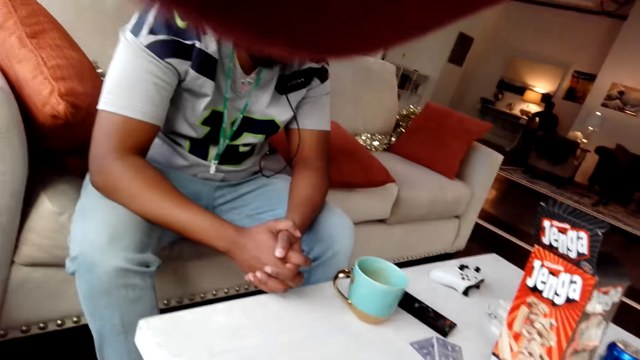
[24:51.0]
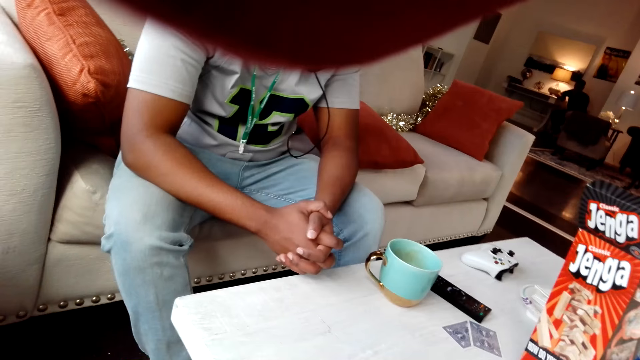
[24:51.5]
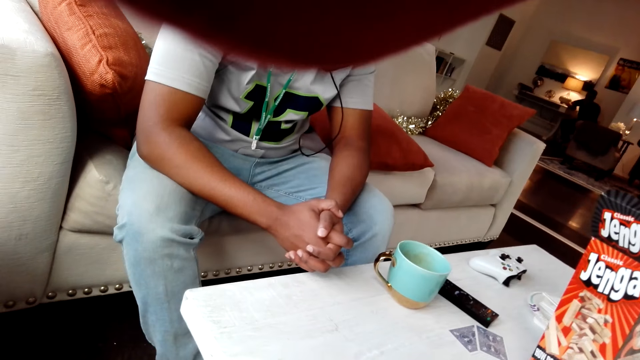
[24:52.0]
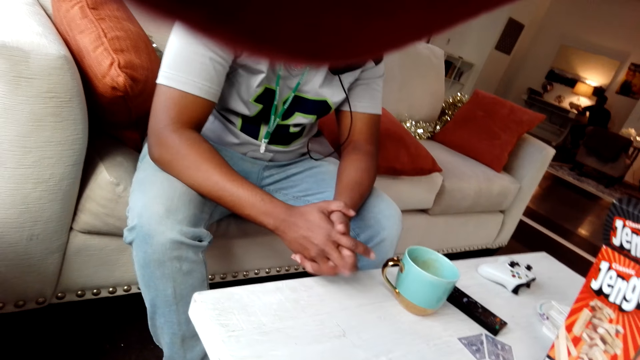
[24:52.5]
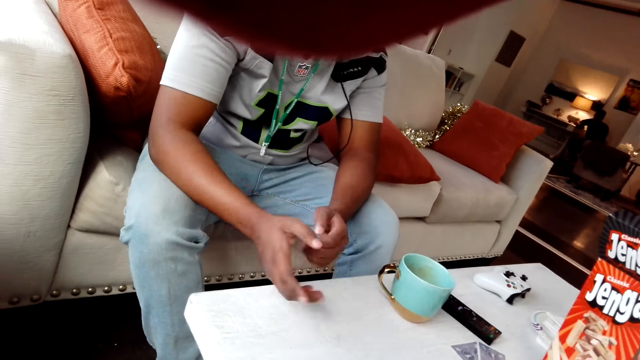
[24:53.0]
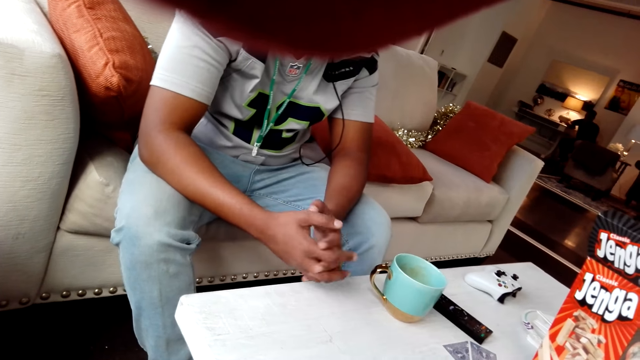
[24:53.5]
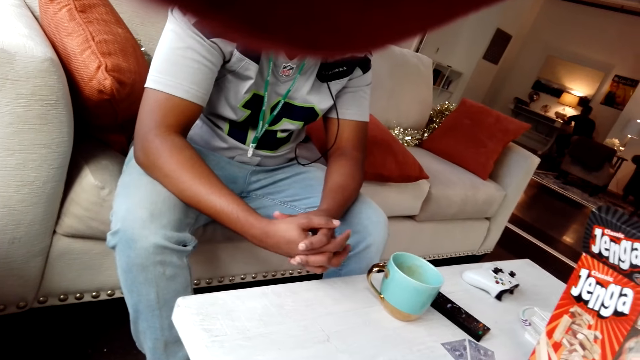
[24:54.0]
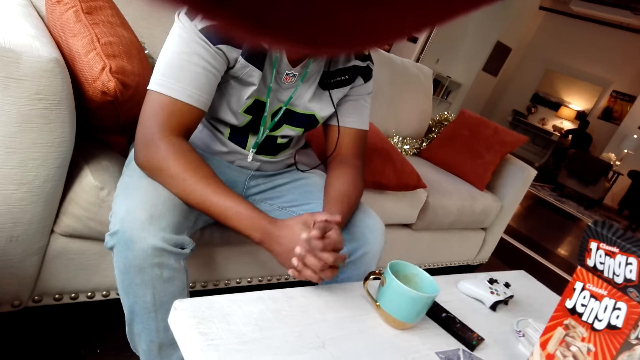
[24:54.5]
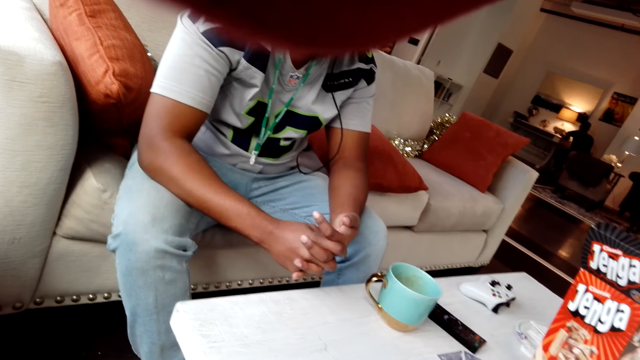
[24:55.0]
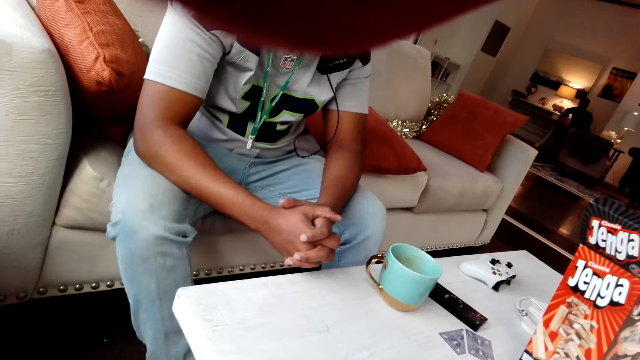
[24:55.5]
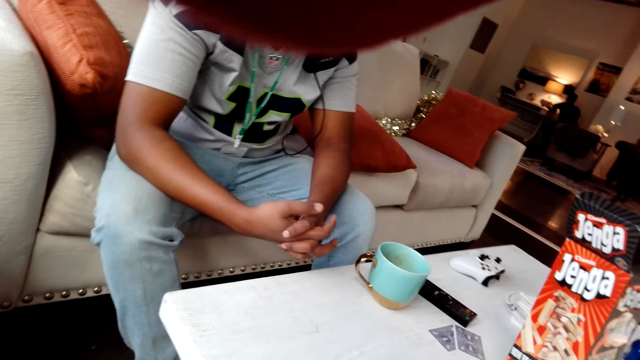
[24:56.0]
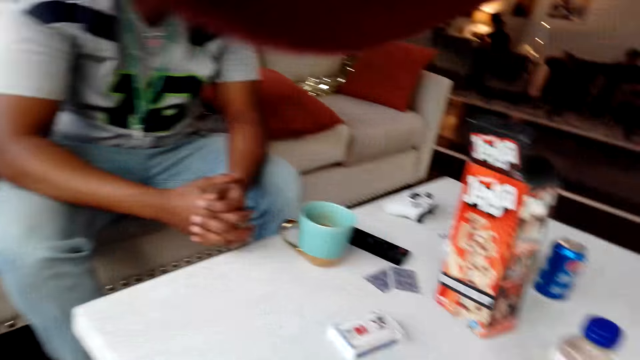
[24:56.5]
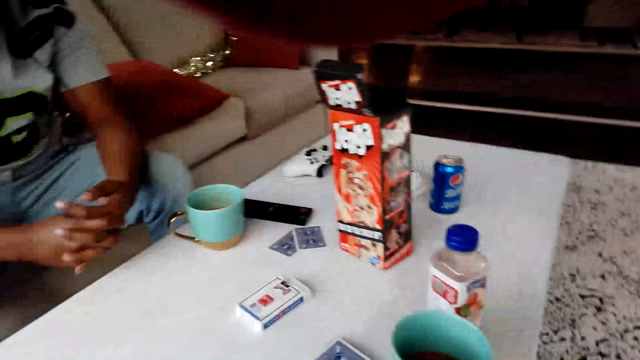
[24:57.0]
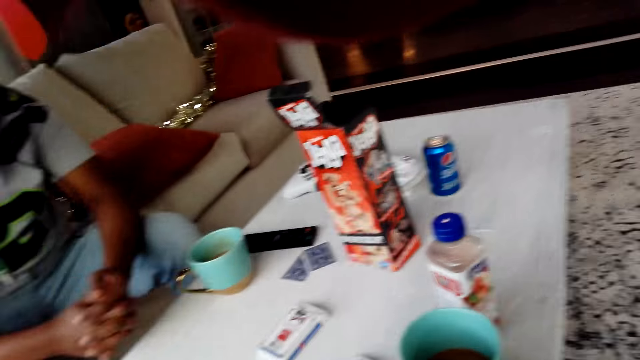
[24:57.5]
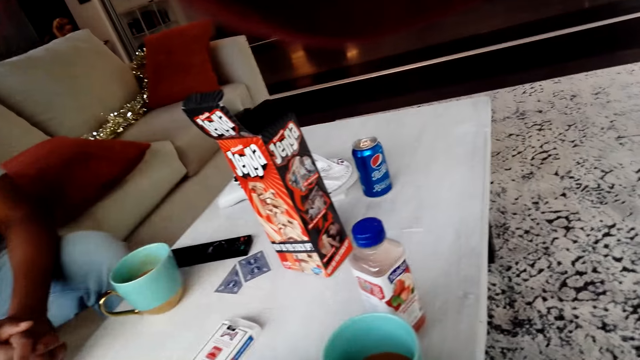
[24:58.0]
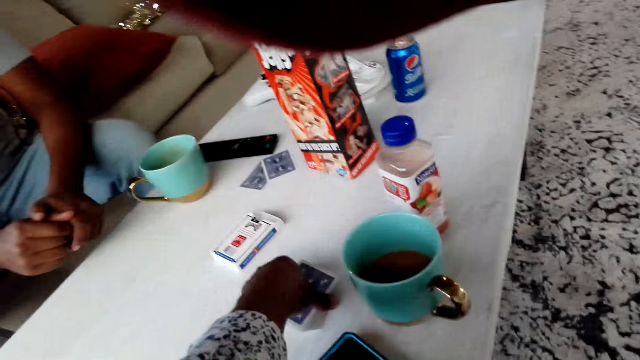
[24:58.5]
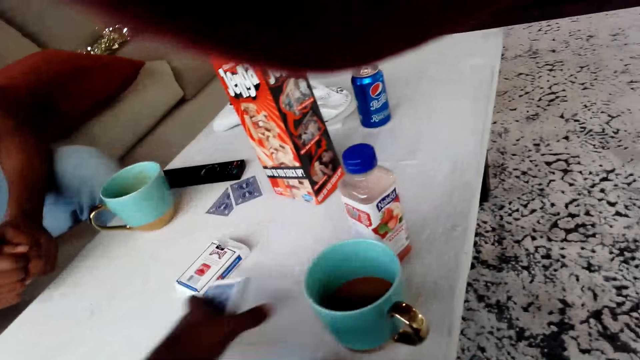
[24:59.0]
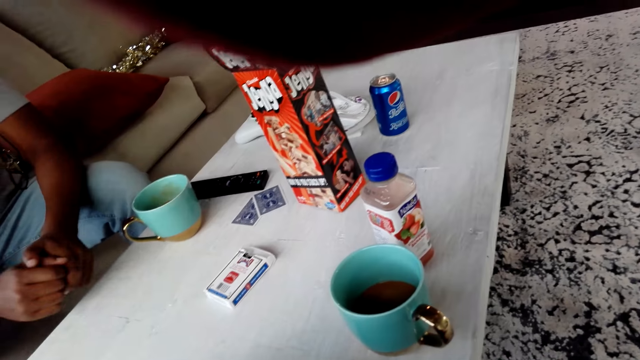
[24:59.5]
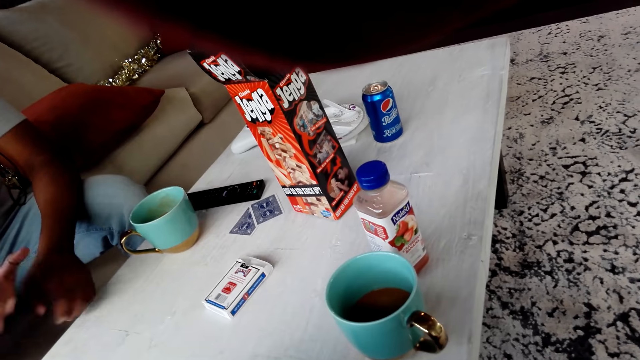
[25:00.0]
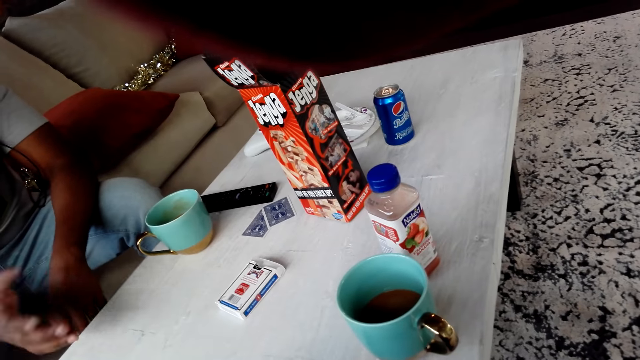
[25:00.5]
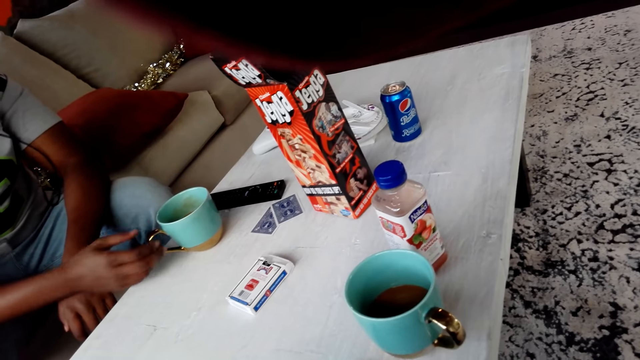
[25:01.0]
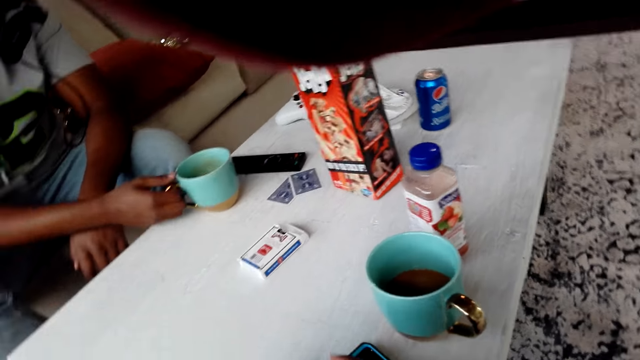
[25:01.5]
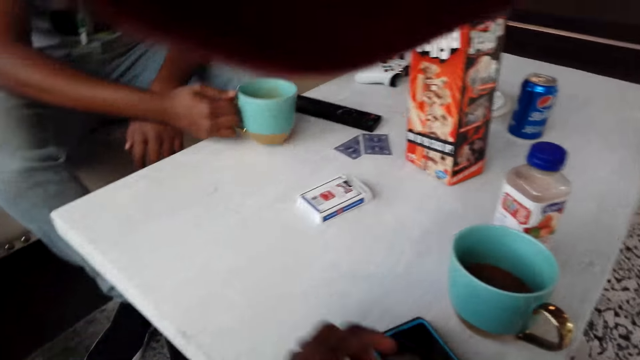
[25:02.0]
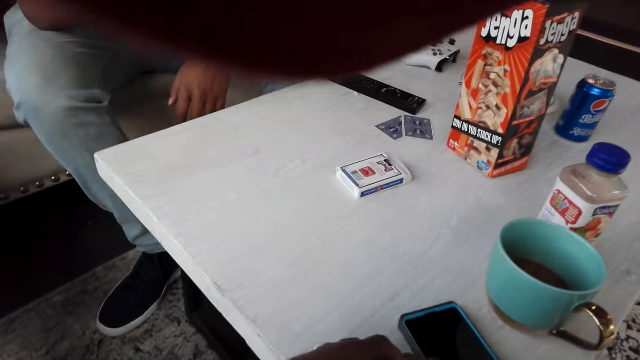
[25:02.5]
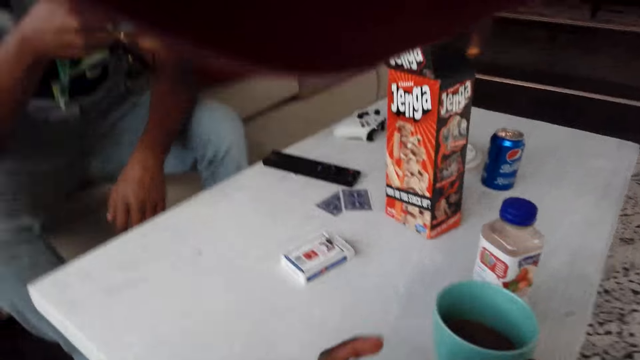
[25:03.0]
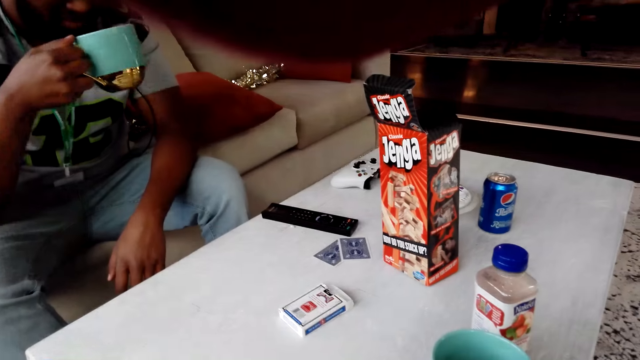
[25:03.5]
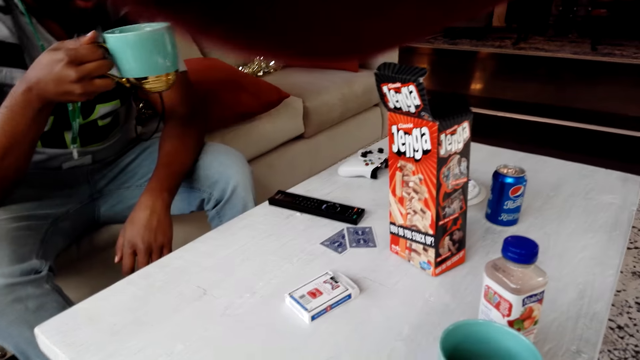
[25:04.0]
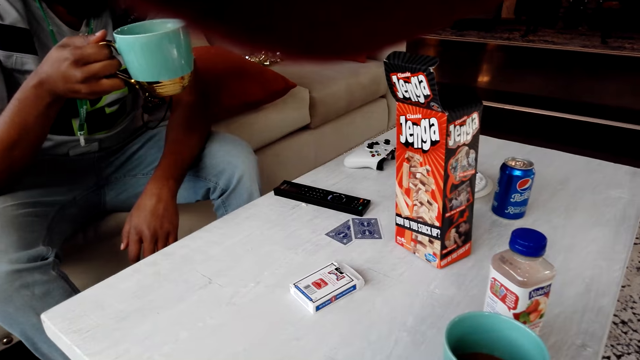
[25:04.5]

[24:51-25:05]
The camera wearer talks to a man. They pick cards. The man picks a cup from the table. The camera wearer hits the playing cards on the table.

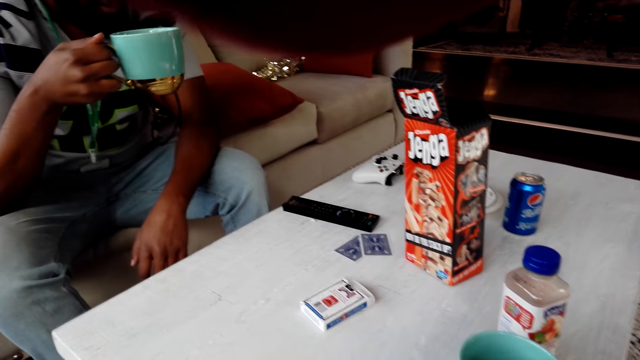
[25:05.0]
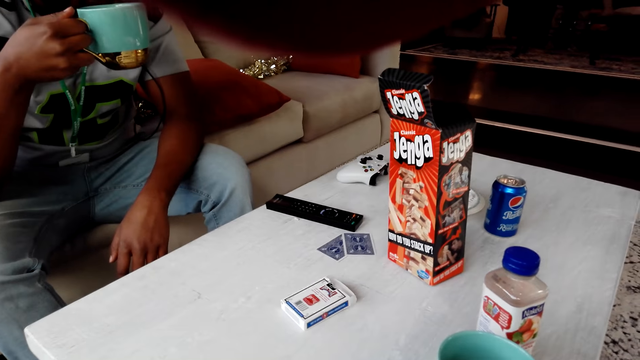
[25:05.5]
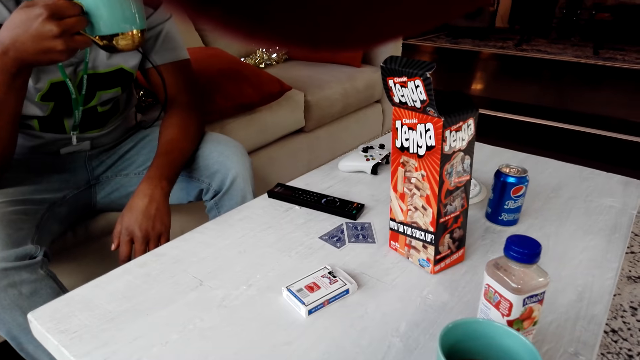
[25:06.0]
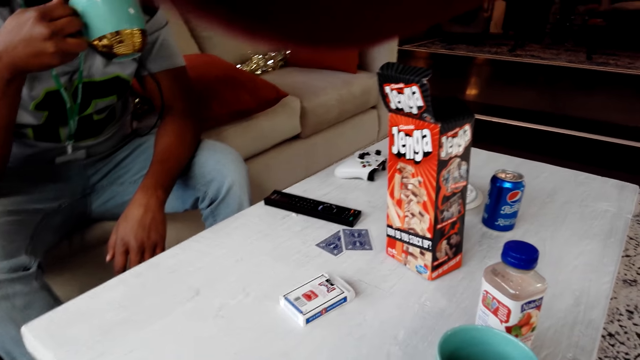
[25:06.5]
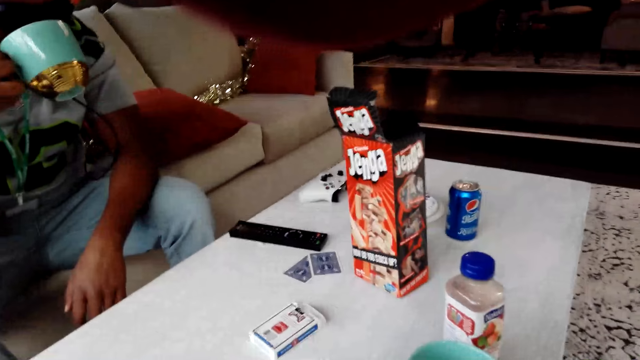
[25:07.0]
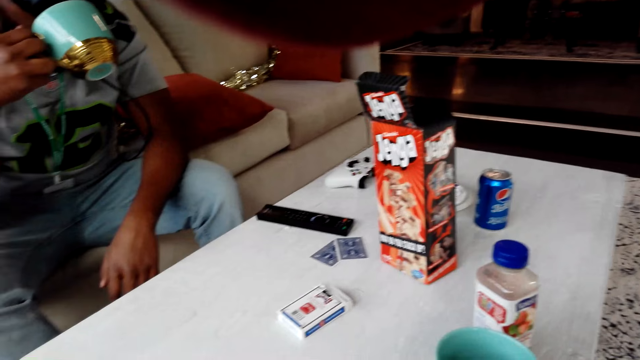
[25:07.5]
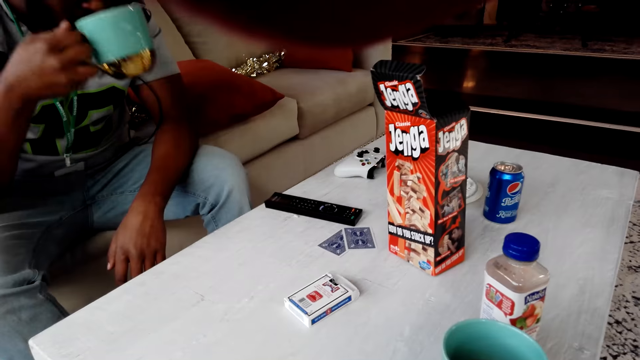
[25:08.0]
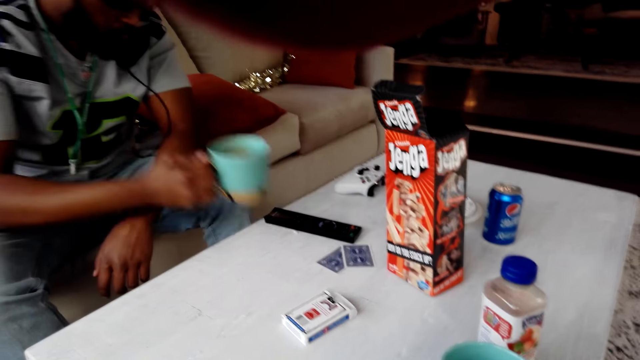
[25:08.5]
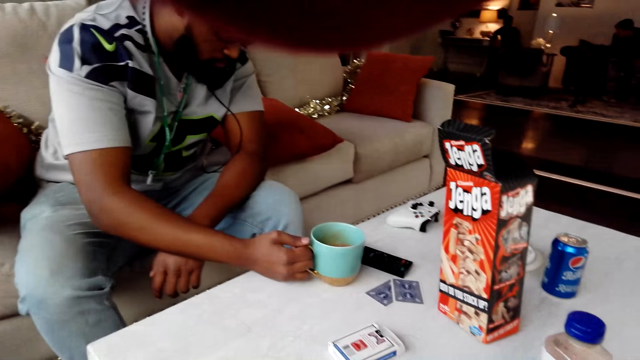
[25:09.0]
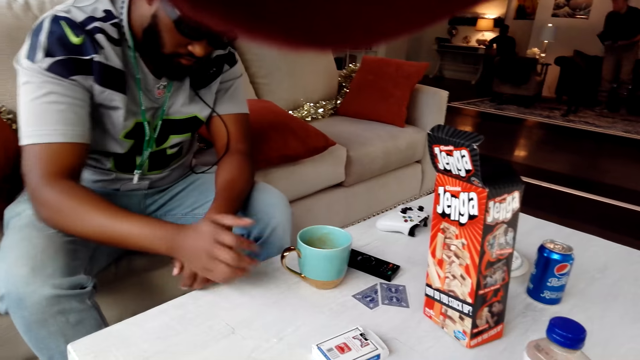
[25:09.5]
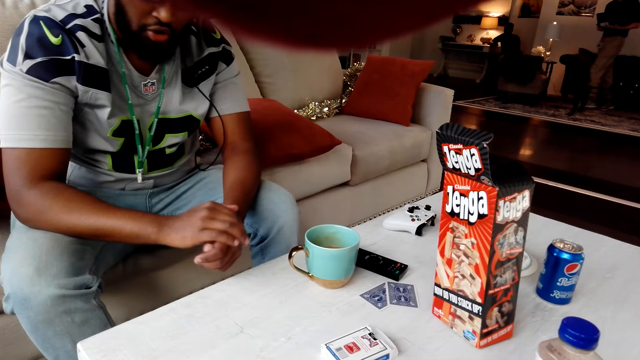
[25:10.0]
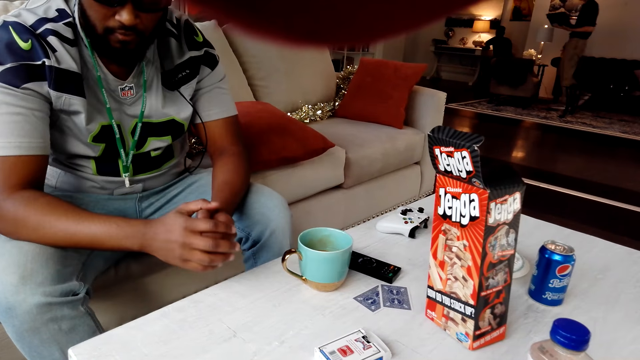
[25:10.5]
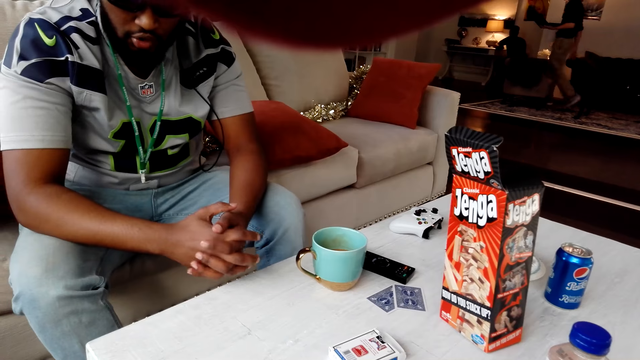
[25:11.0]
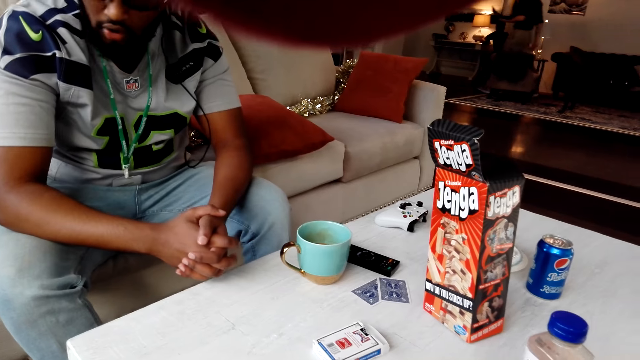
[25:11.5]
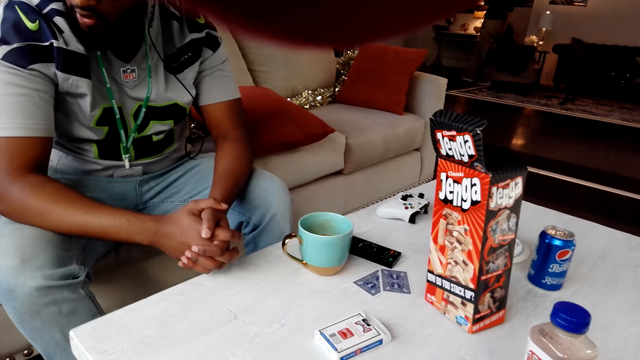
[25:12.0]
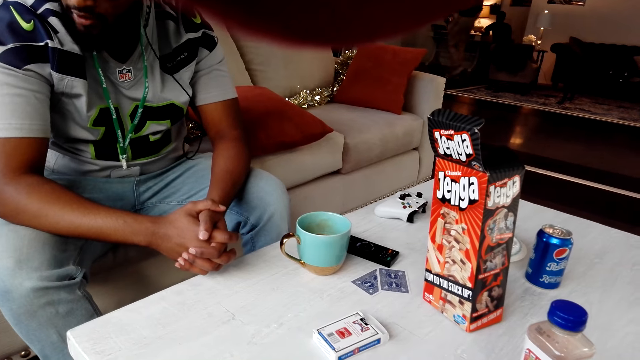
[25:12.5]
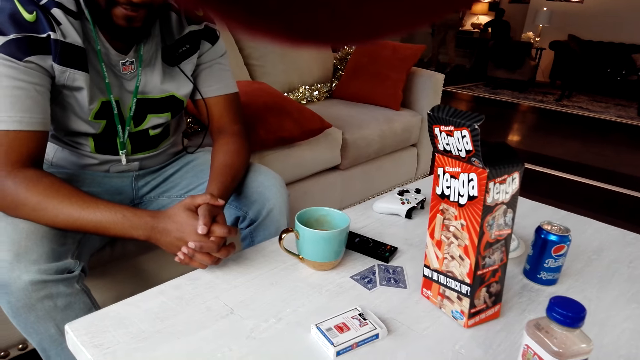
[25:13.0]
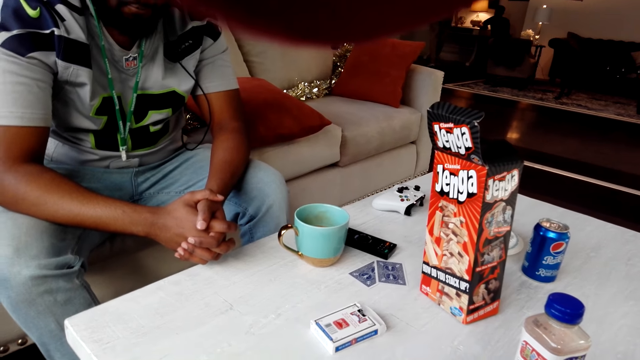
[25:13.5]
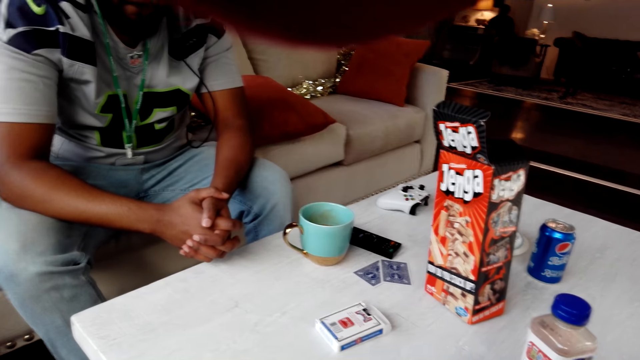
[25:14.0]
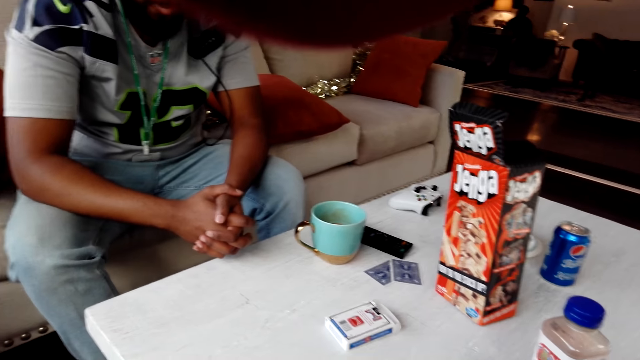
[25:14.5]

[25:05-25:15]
The camera wearer talks to a man. The man drinks from the cup and places the cup on the table.
